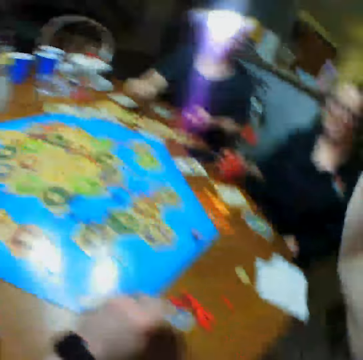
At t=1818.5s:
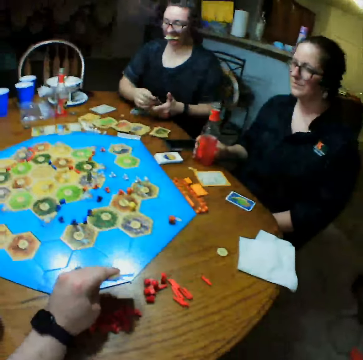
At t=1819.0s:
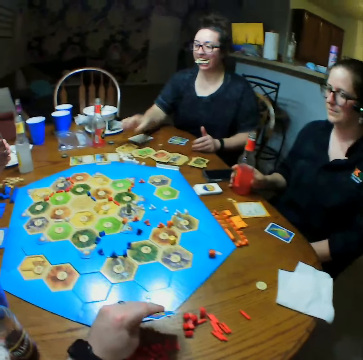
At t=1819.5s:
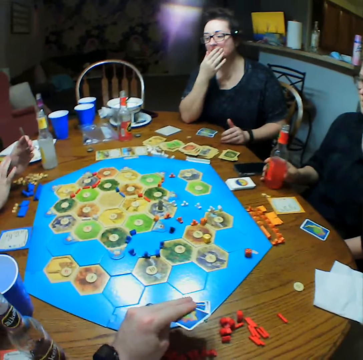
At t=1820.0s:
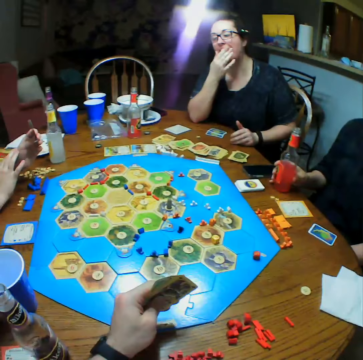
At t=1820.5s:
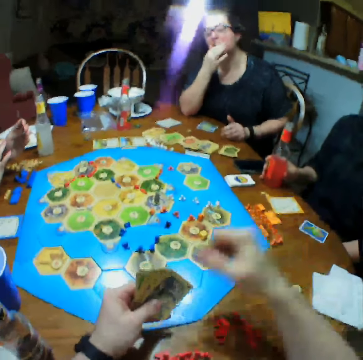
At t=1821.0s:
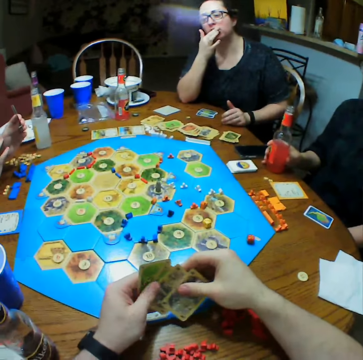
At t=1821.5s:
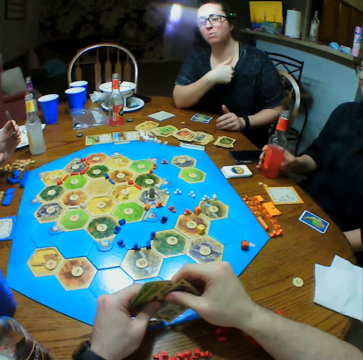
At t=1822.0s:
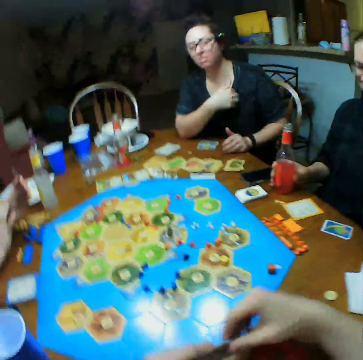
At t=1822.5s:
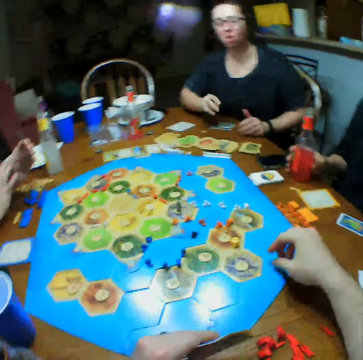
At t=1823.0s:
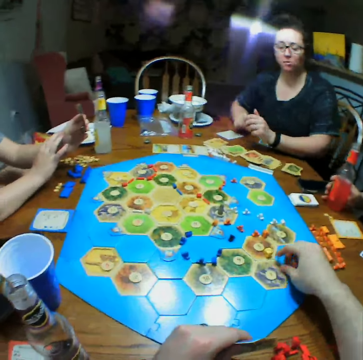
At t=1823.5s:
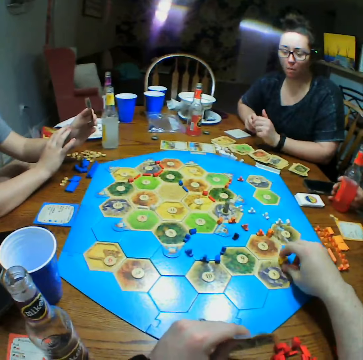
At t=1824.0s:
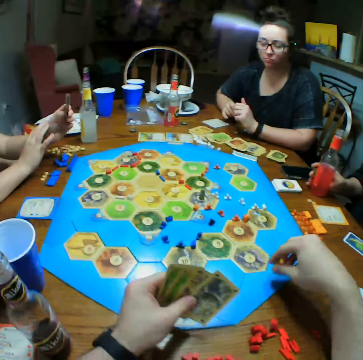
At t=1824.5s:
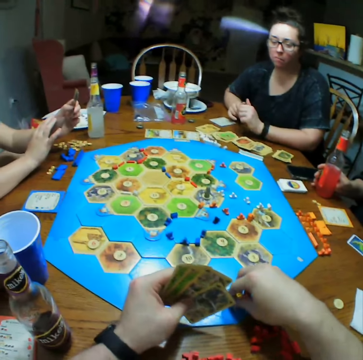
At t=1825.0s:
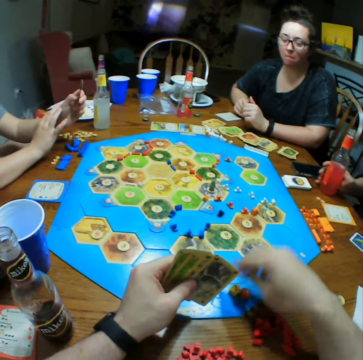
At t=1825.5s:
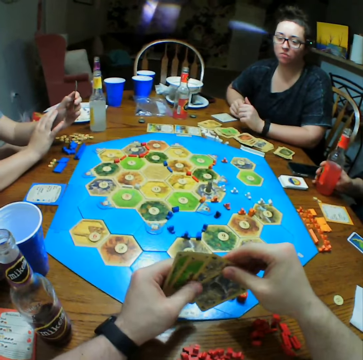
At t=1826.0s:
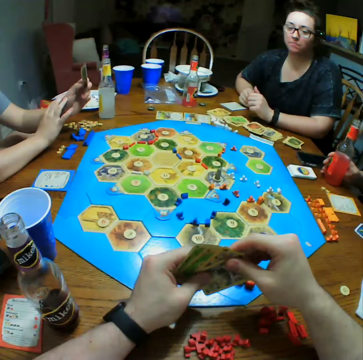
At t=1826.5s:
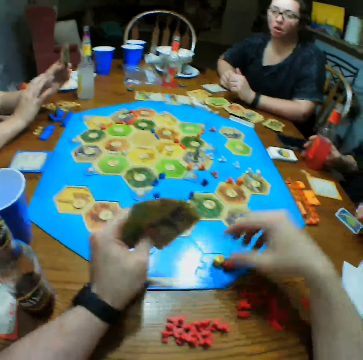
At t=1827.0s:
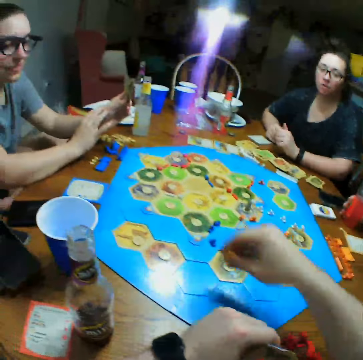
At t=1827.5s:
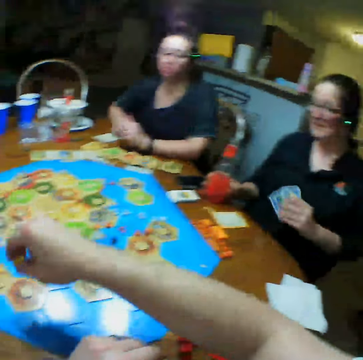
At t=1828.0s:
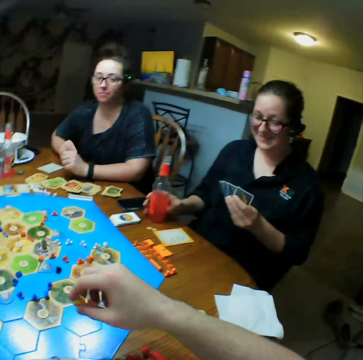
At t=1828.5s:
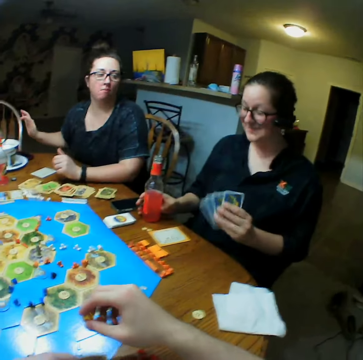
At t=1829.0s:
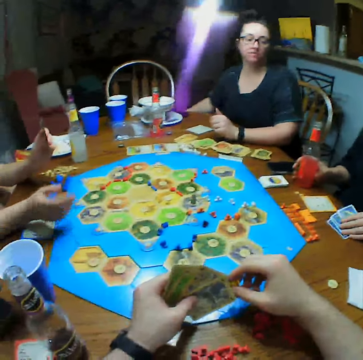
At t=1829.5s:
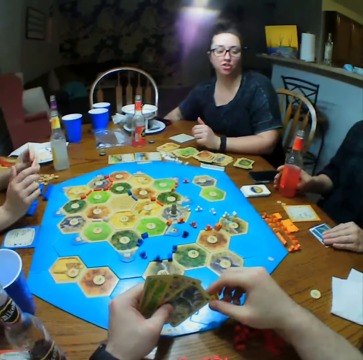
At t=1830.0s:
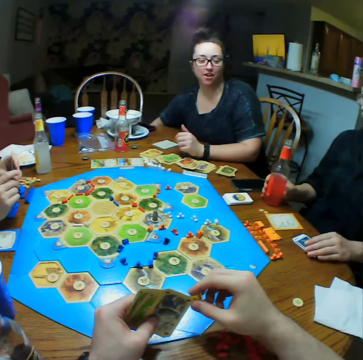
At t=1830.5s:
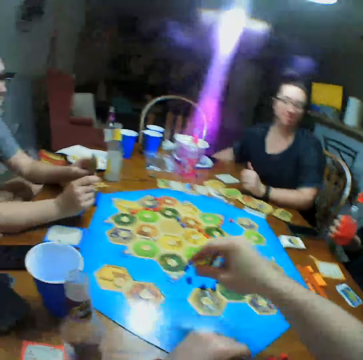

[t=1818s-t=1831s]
A person puts cards on the table and touches the mouth. The camera wearer selects cards. They take the dice, put the dice on the table, and take the dice. Another person holds cards. The first person picks crisps.

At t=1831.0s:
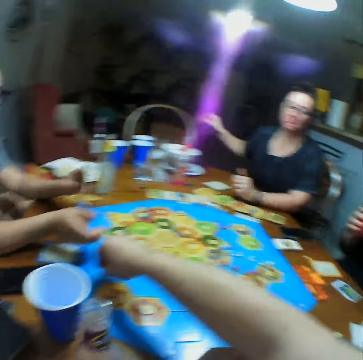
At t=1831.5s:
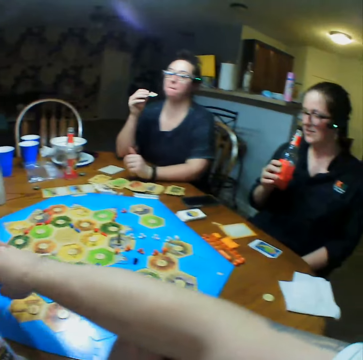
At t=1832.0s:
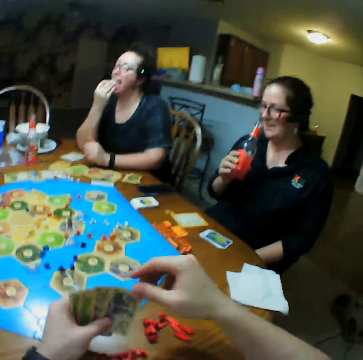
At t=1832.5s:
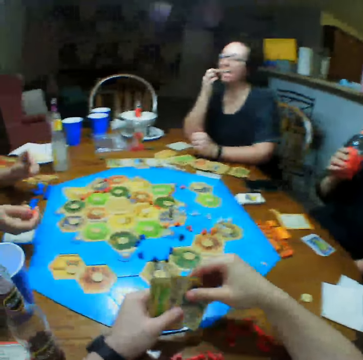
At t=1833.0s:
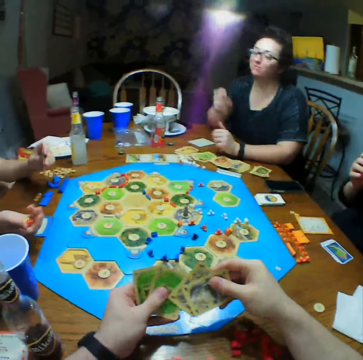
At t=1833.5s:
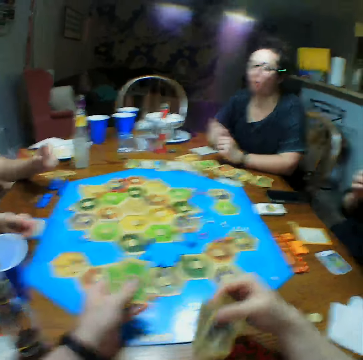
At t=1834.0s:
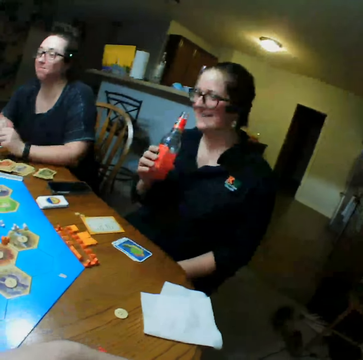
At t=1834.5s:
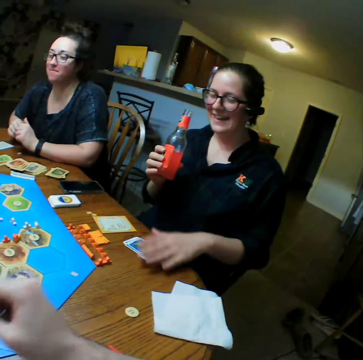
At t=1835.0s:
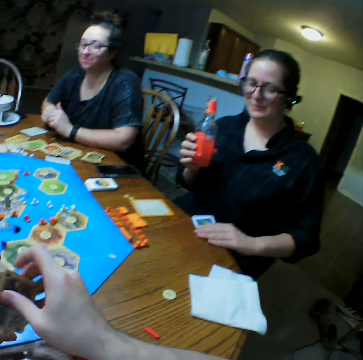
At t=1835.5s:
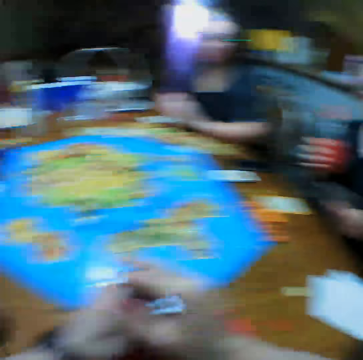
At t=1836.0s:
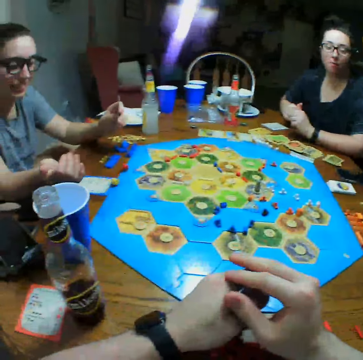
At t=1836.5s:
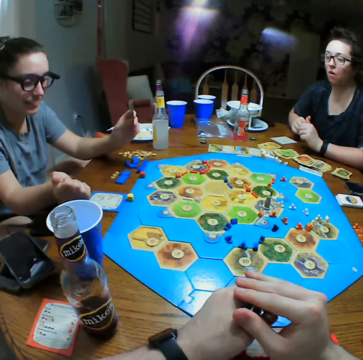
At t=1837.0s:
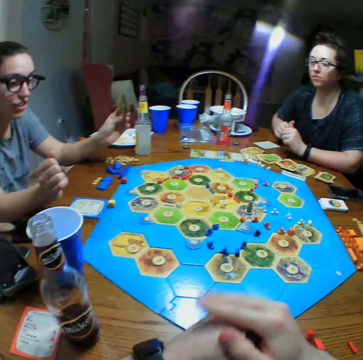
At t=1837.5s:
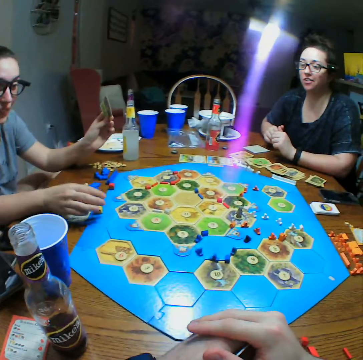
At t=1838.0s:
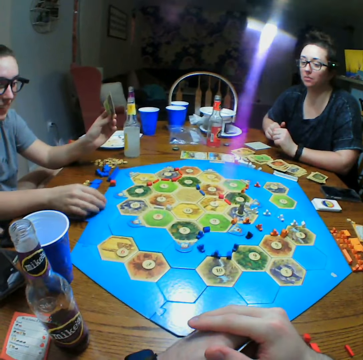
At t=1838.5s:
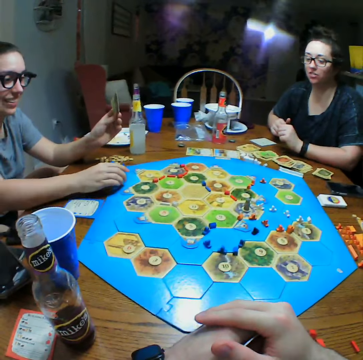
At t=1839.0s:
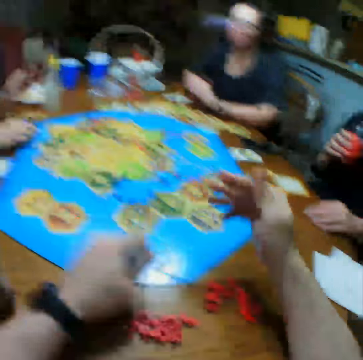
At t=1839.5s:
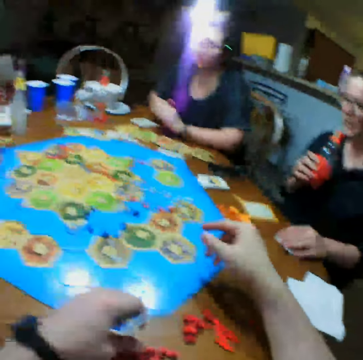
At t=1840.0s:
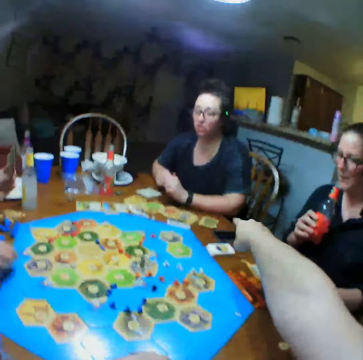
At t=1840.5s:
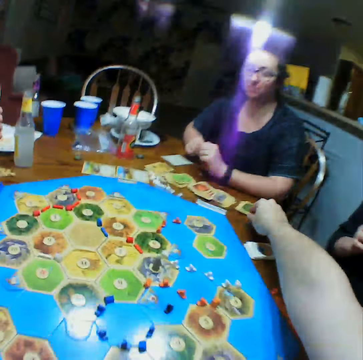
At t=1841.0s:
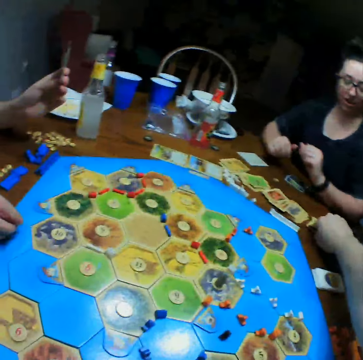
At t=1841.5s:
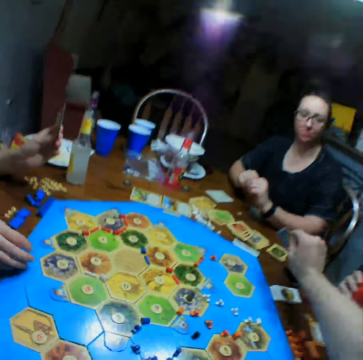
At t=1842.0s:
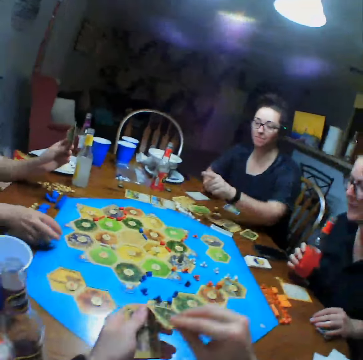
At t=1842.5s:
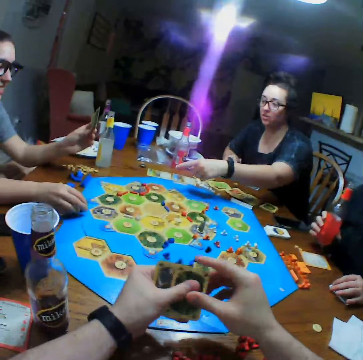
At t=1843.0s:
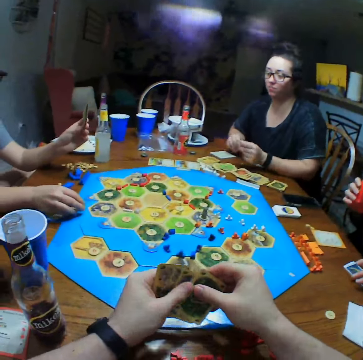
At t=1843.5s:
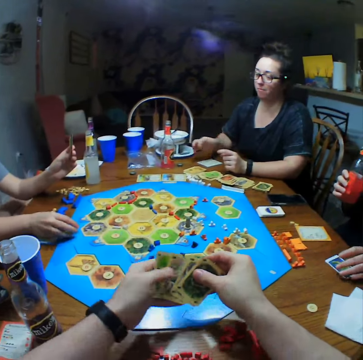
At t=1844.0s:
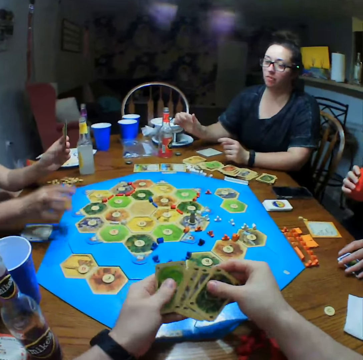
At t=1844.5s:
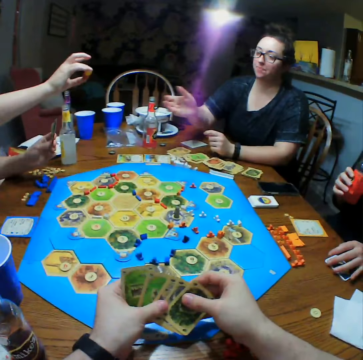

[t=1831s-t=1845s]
The camera wearer puts the dice on the table. A person takes a die on the table. The camera wearer selects cards. Another person takes cards on the table. A third person drops dice on the board. A fourth person eats crisps. The camera wearer takes a card on the table. The person who eats crisps points at a card.

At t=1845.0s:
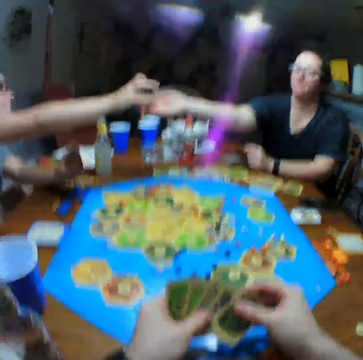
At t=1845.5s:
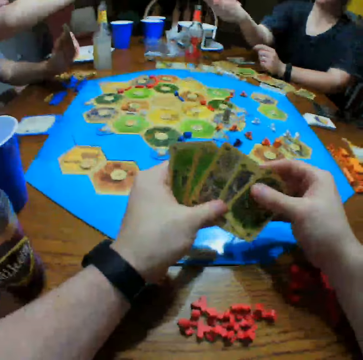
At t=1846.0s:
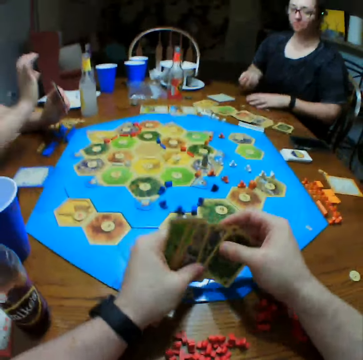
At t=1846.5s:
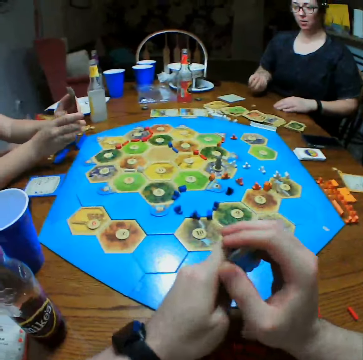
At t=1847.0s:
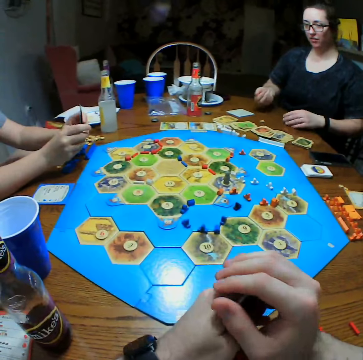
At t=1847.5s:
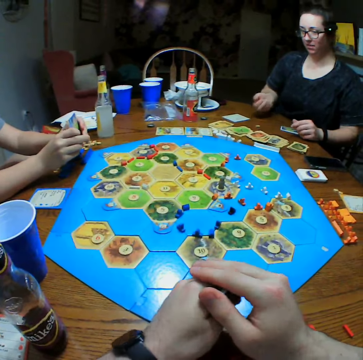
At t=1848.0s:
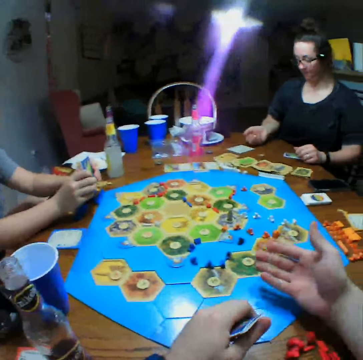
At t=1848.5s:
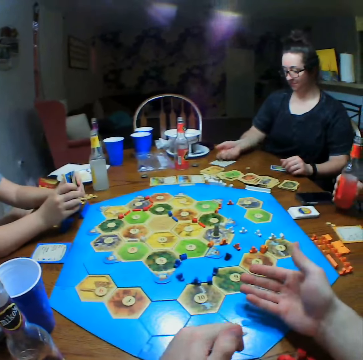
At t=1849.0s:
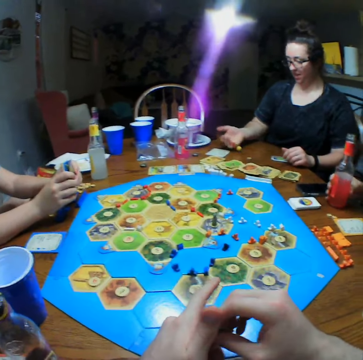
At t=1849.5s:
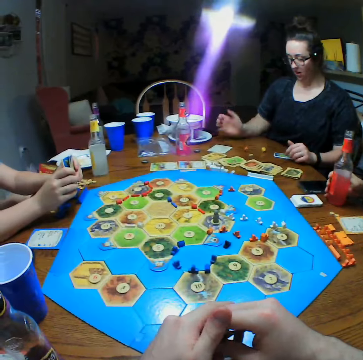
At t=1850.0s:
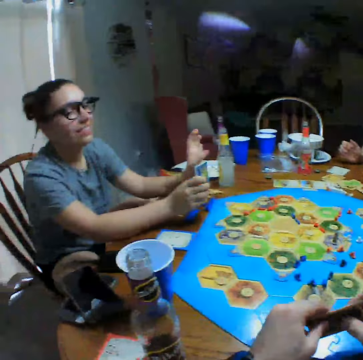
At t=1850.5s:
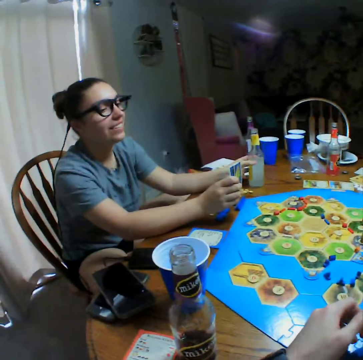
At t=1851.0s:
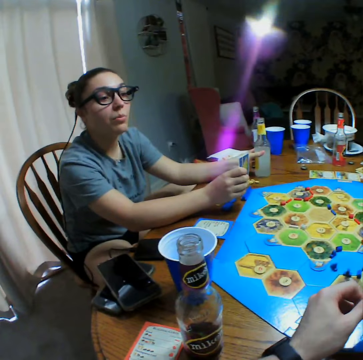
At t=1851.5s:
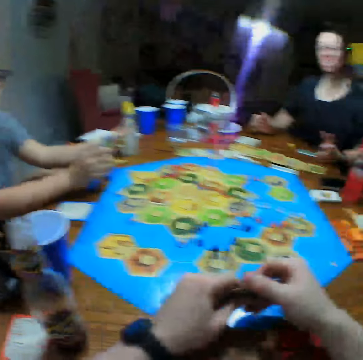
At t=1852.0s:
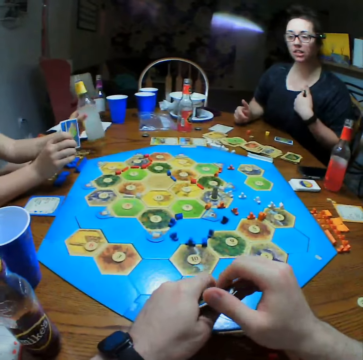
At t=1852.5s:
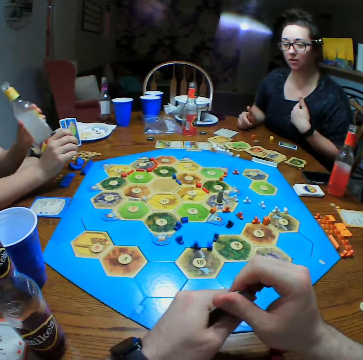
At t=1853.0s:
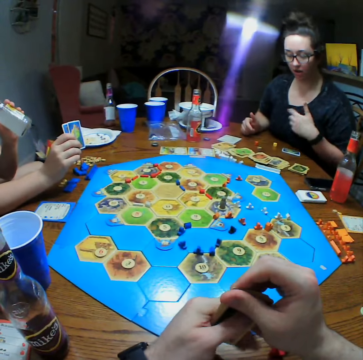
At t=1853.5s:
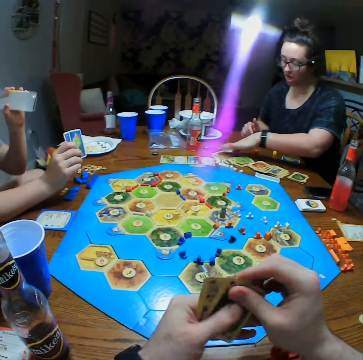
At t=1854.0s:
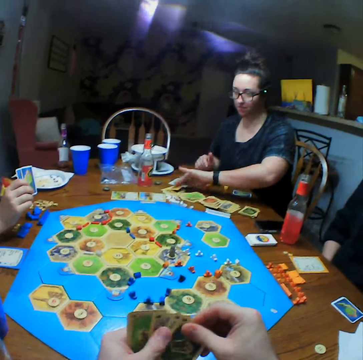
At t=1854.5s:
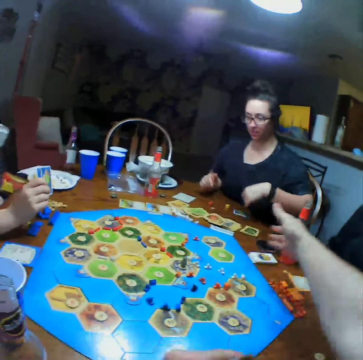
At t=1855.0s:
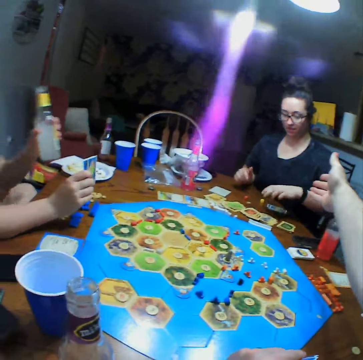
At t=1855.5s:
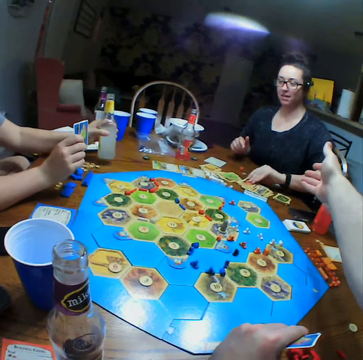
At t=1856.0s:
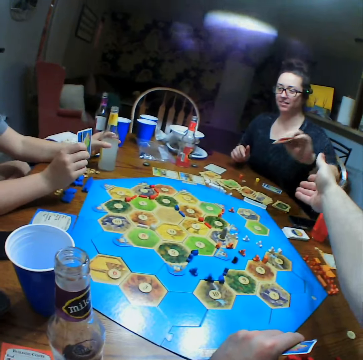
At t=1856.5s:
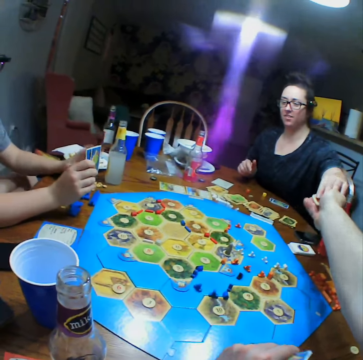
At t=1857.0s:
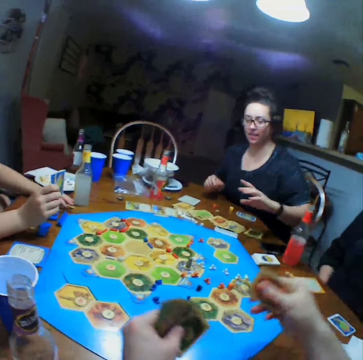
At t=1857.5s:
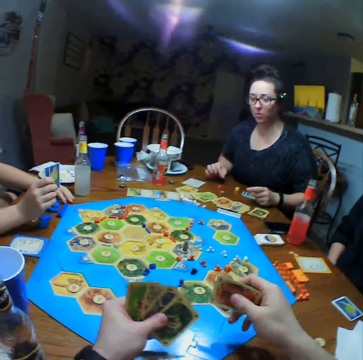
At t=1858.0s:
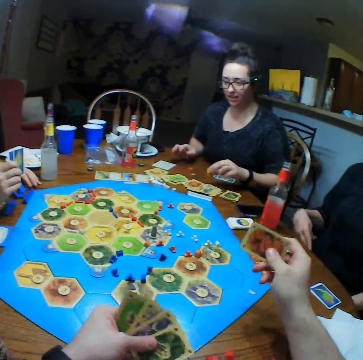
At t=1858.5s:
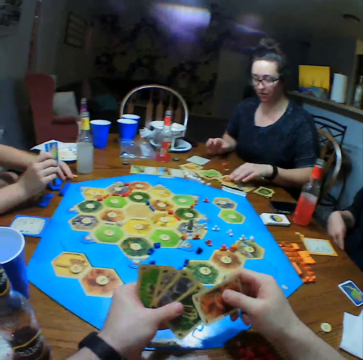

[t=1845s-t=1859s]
A person gives another person a die. A third person picks up dice and plays monopoly. The second person throws the dice on the table. A fourth person takes a drink. The camera wearer selects cards. The second person takes a card on the table. The camera wearer stretches the hand. They pick up a card.
